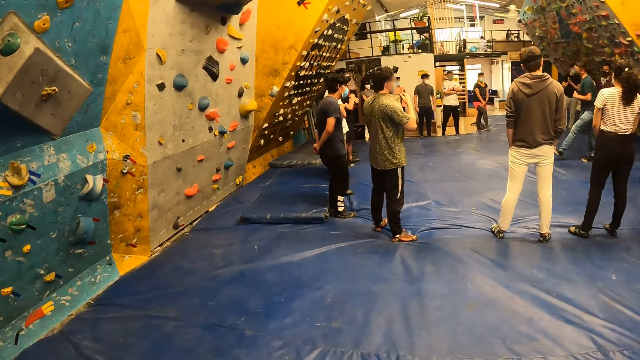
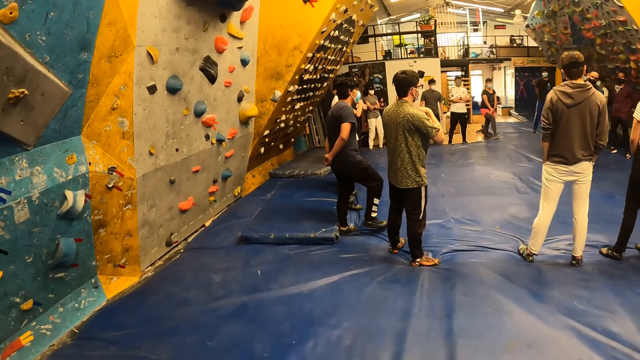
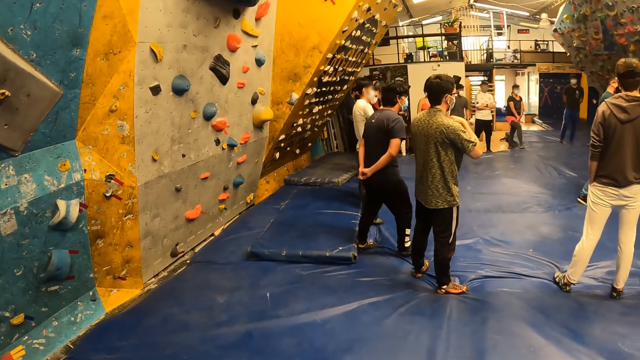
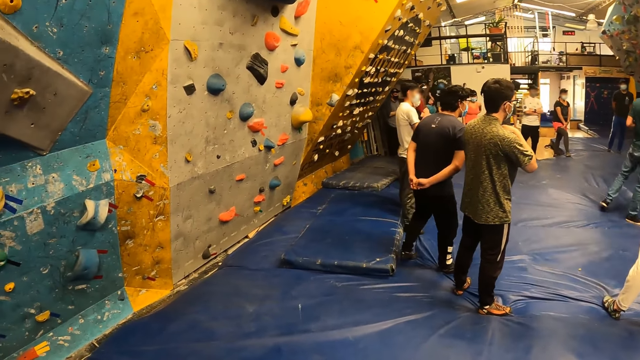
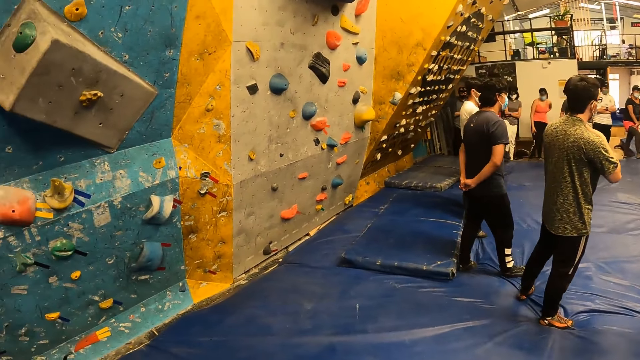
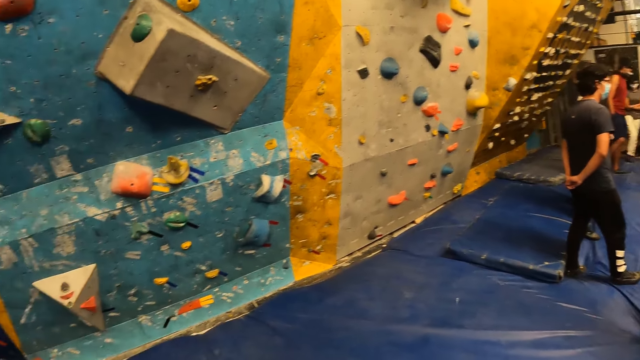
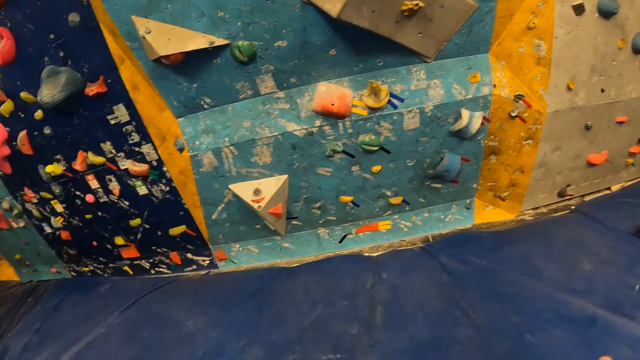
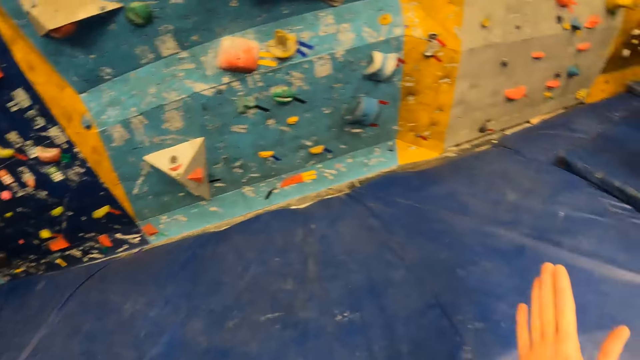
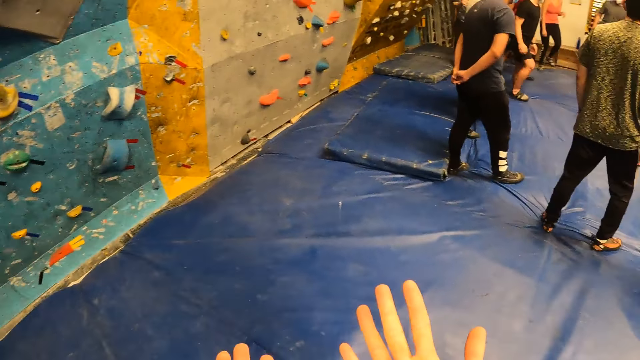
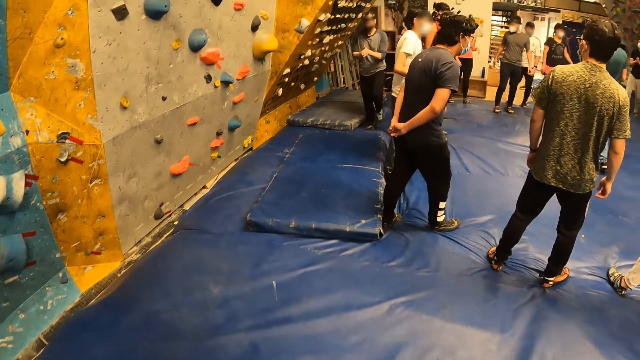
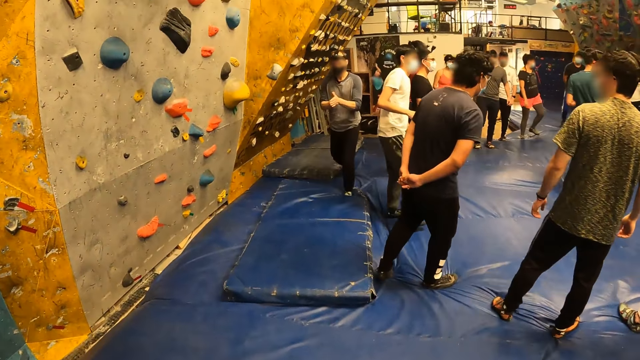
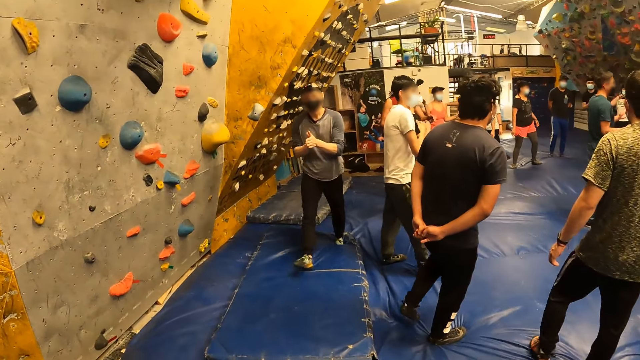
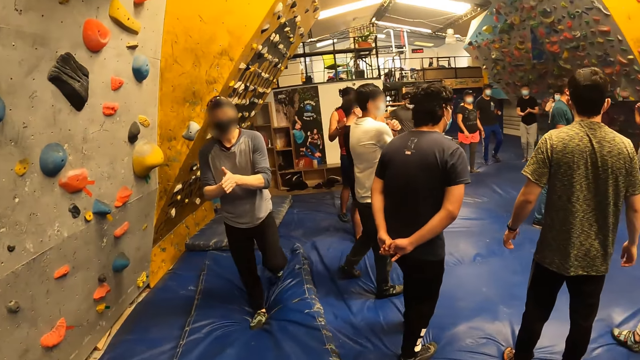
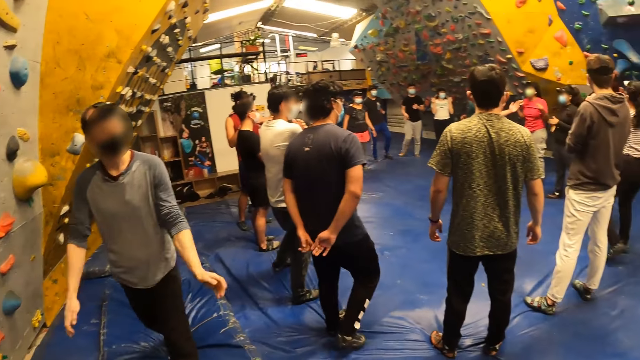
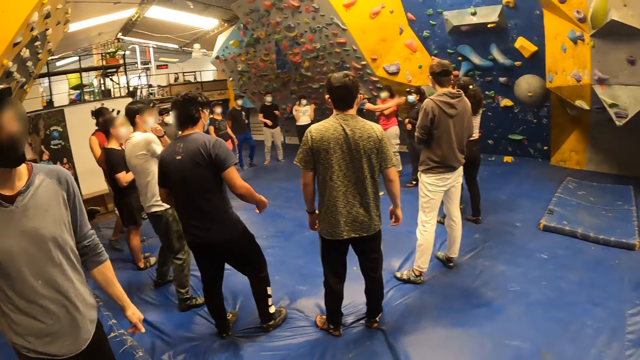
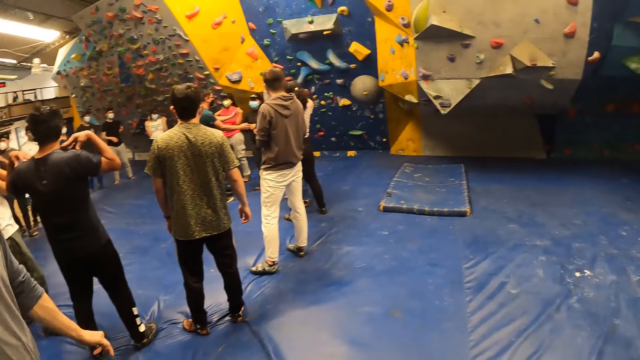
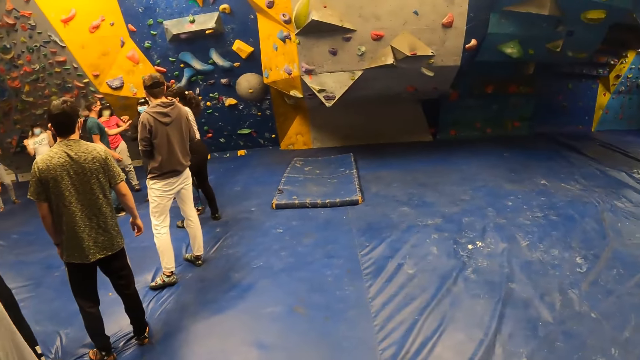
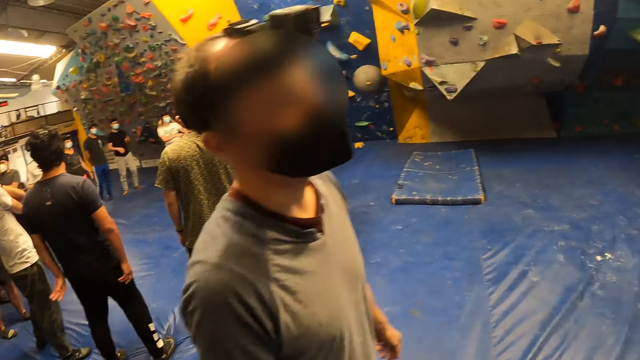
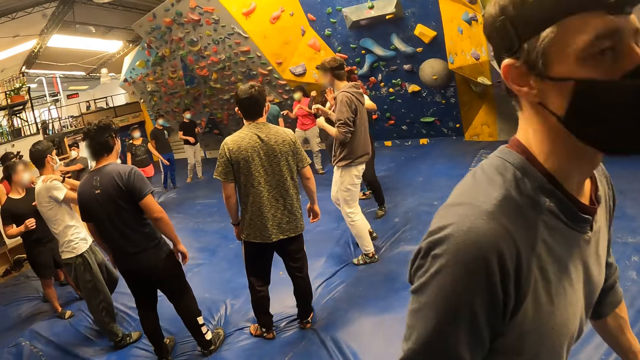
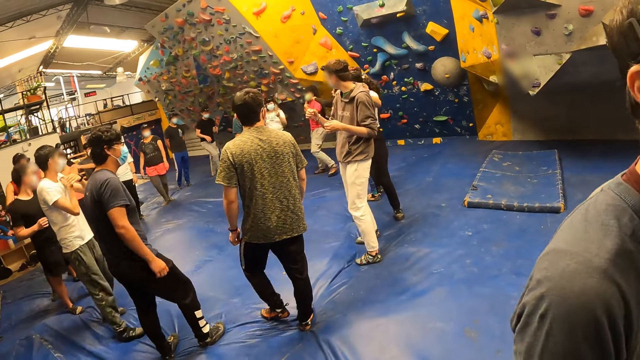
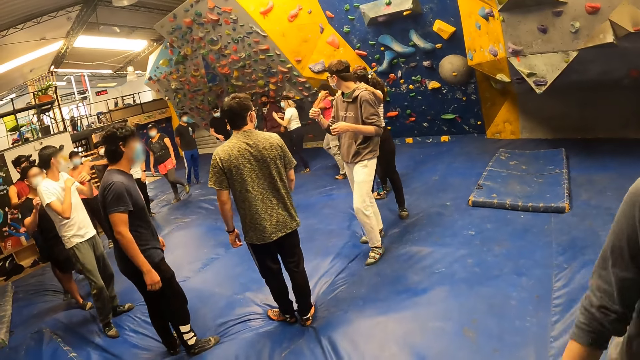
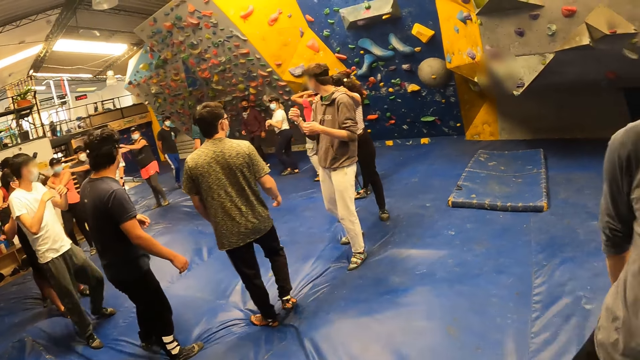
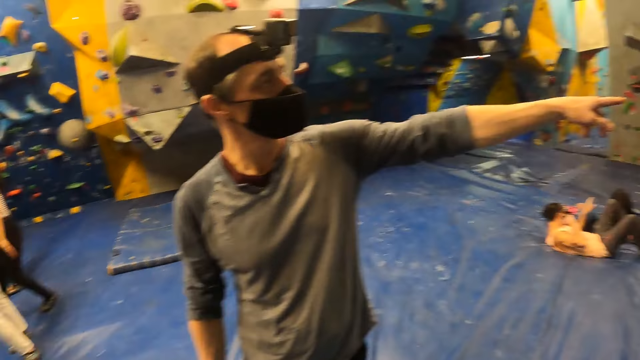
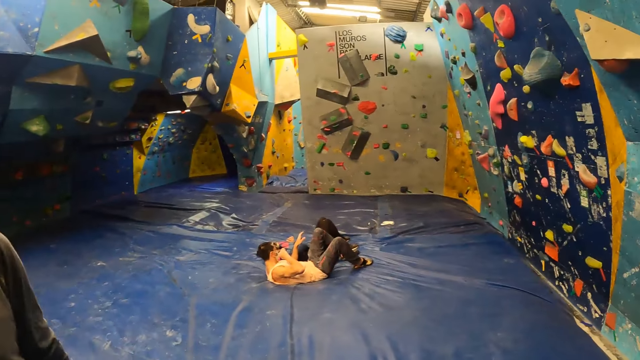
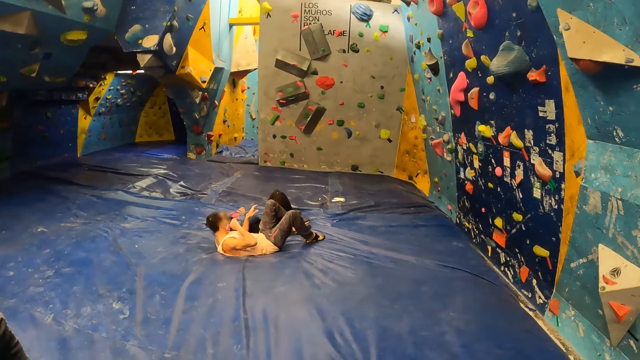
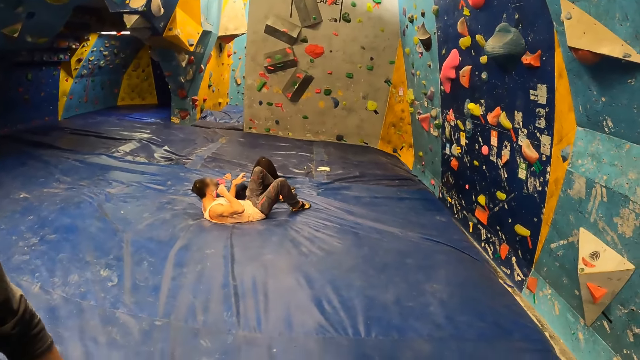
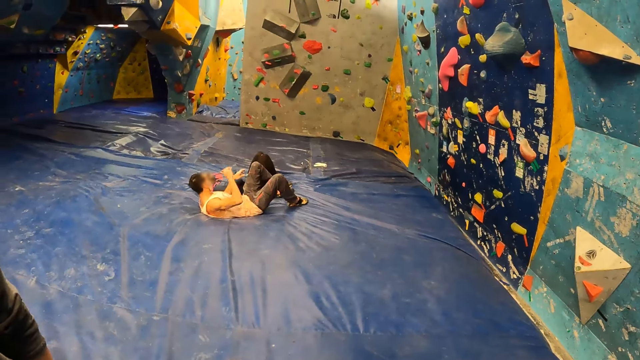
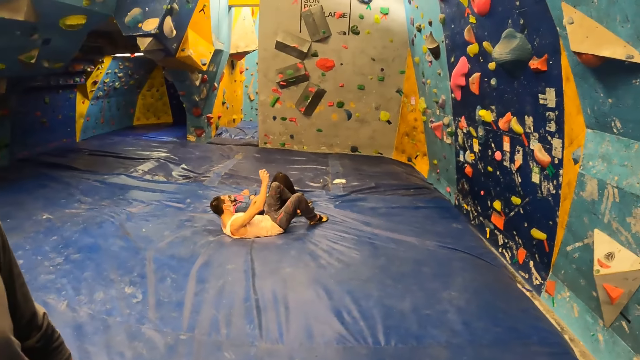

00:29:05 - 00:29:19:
The camera wearer stretches her hands. She looks at her hands. A man walks to the camera wearer. The man moves around. The camera wearer interacts with the man. The man points to a wall with his left index finger.

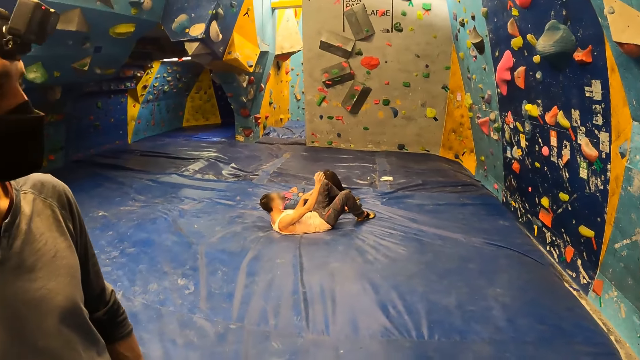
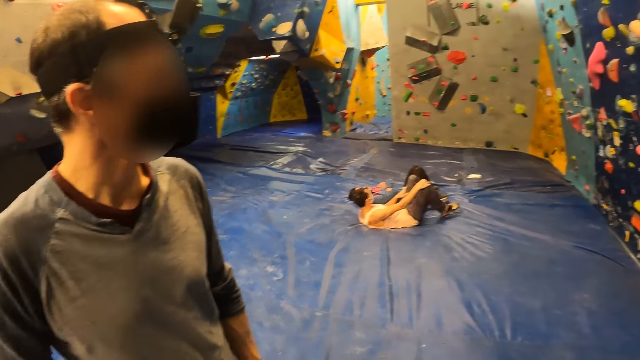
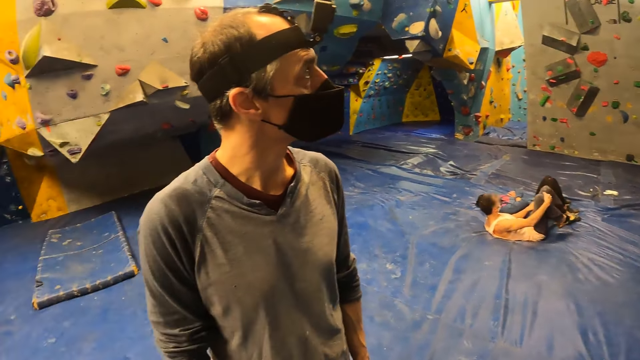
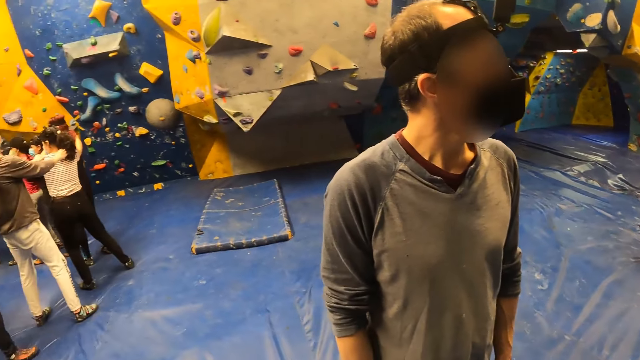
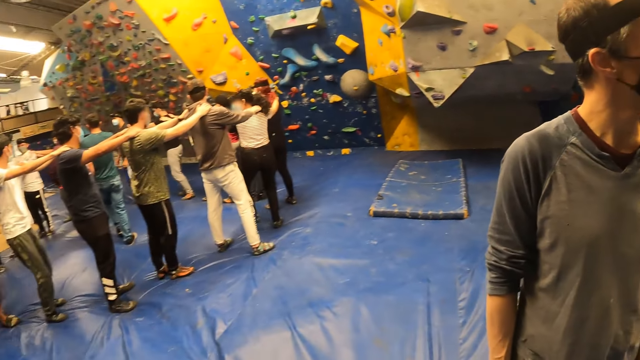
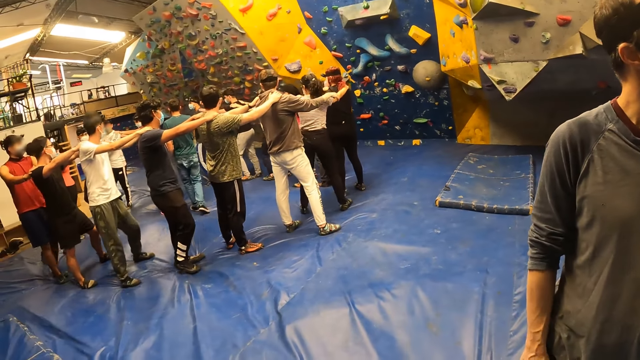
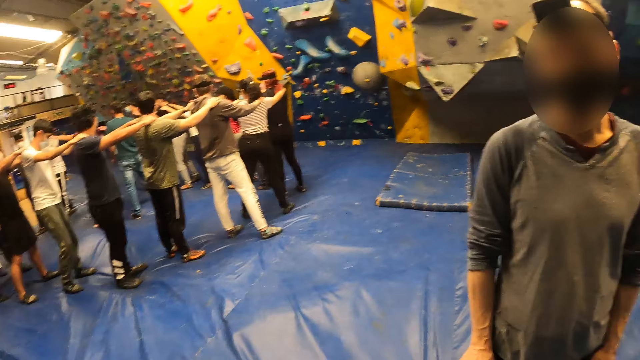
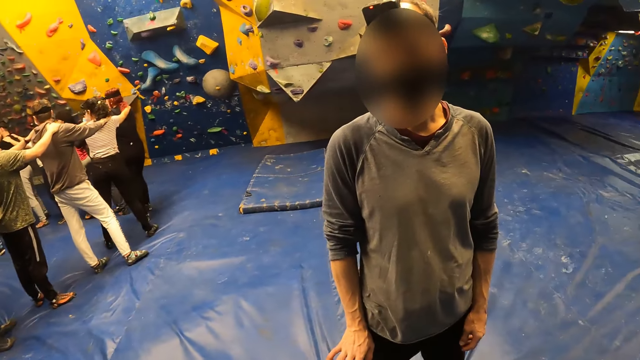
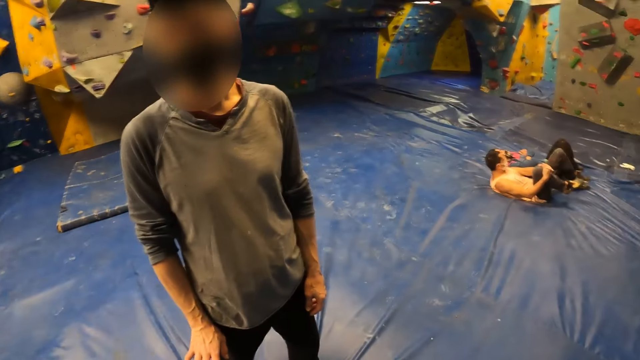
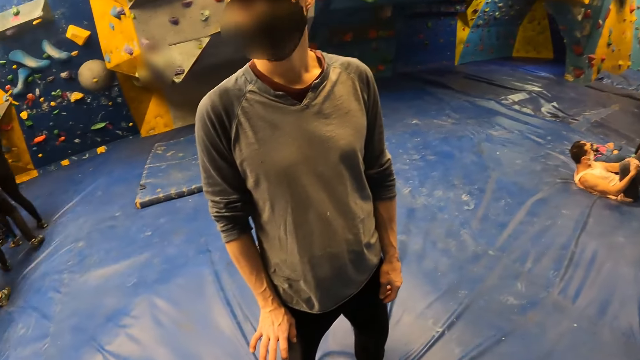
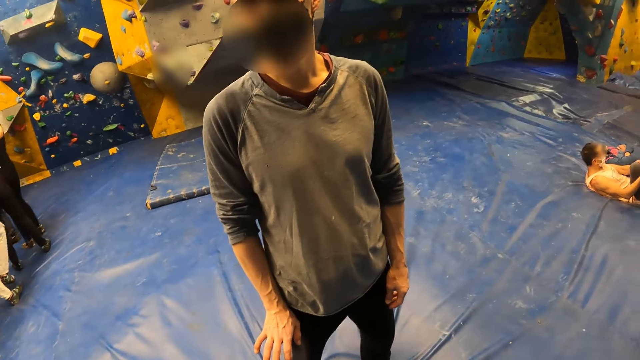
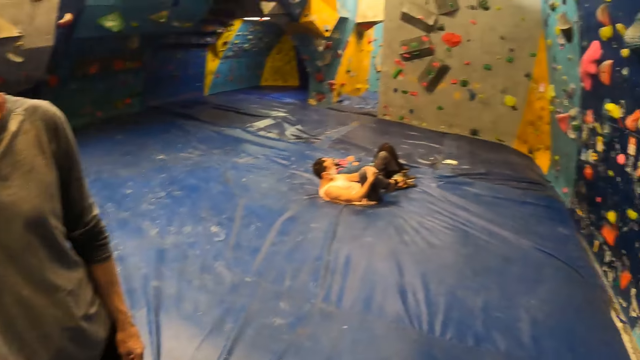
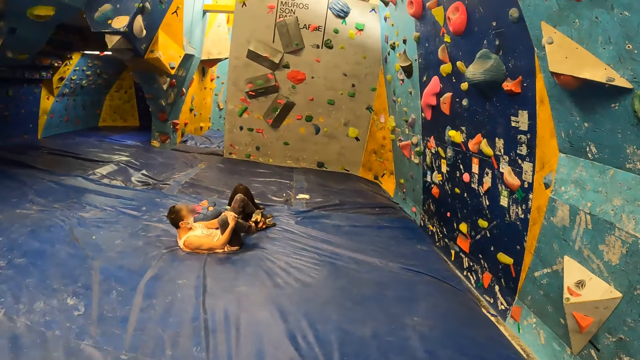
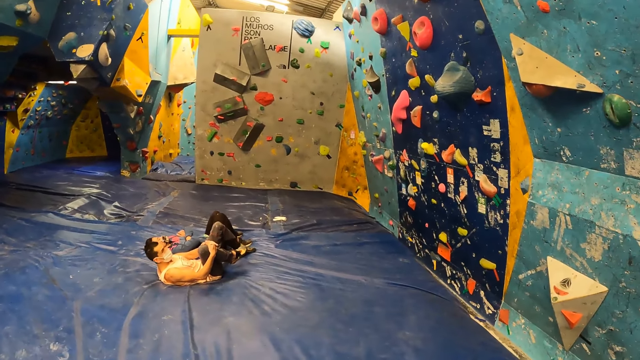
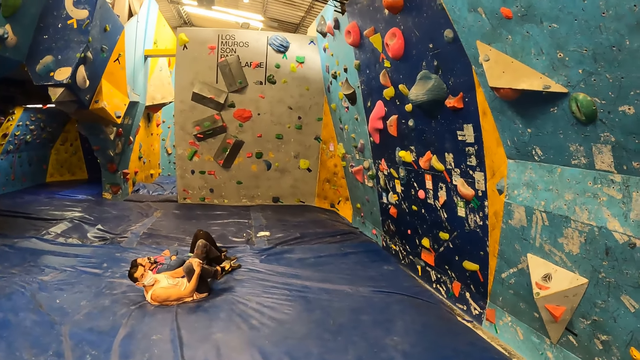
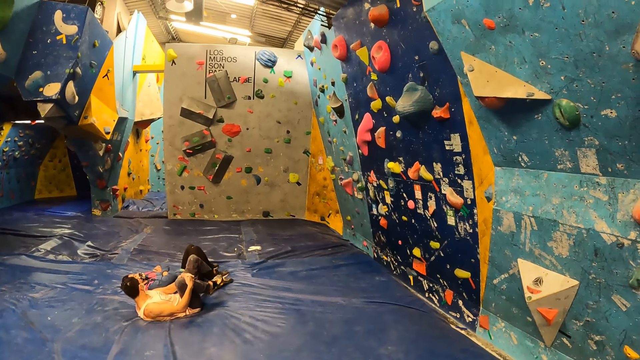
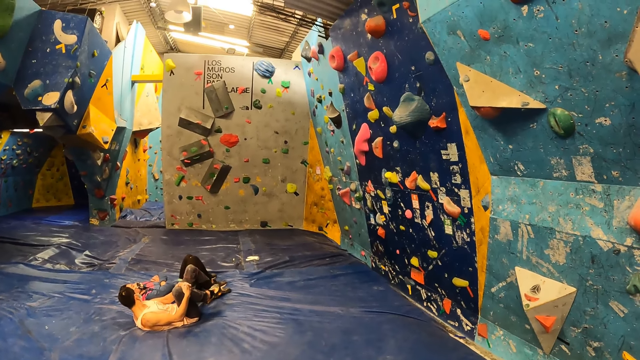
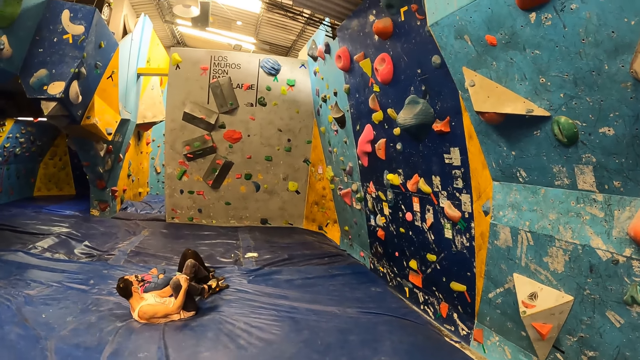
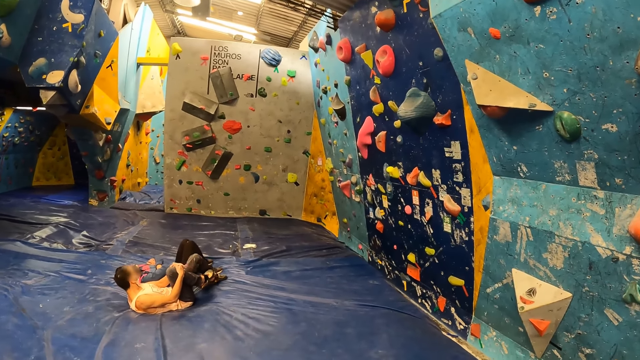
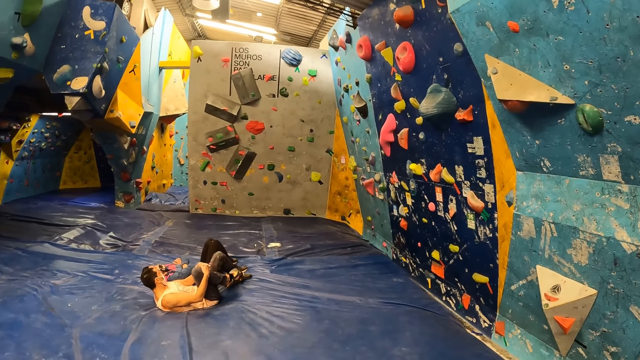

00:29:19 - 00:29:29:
The camera wearer points to the wall with her right index finger. She looks around. She interacts with the man.
